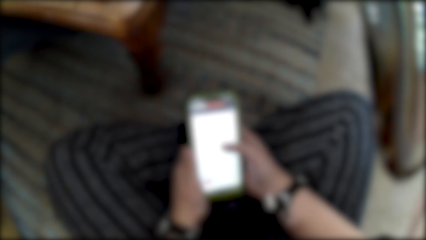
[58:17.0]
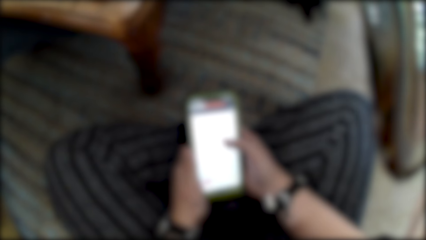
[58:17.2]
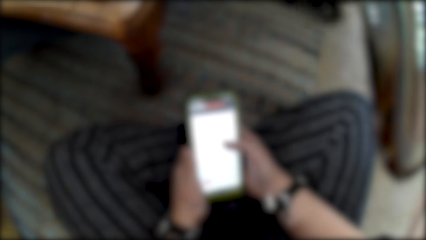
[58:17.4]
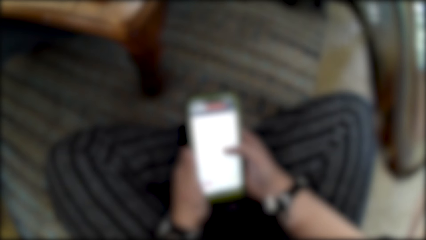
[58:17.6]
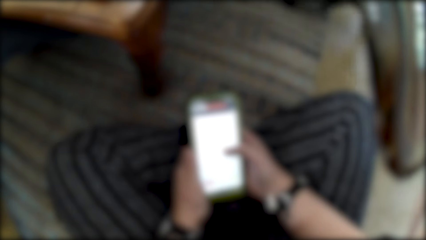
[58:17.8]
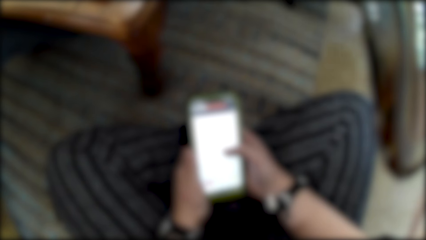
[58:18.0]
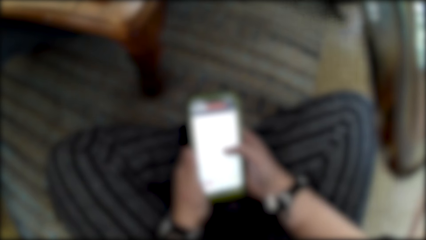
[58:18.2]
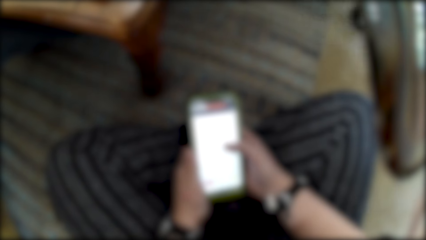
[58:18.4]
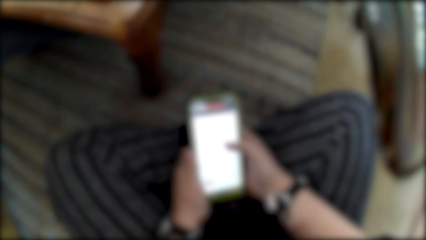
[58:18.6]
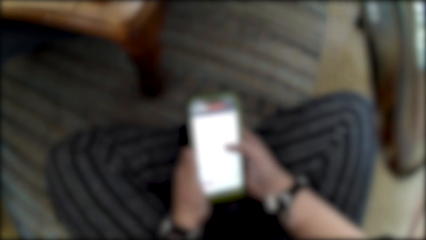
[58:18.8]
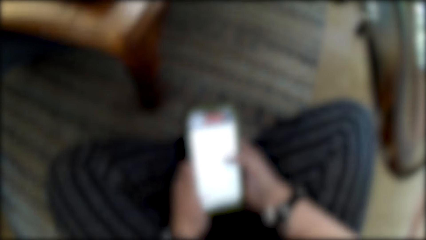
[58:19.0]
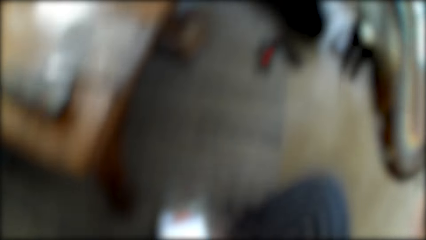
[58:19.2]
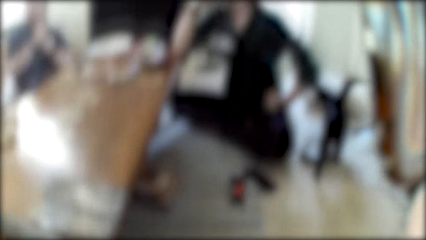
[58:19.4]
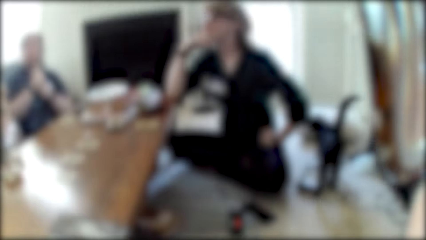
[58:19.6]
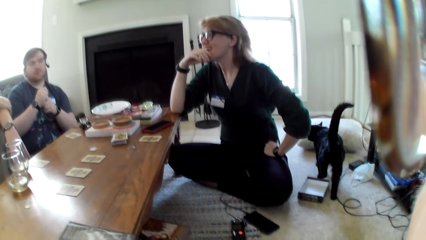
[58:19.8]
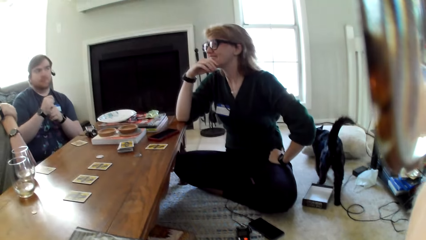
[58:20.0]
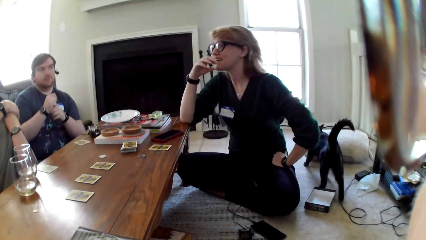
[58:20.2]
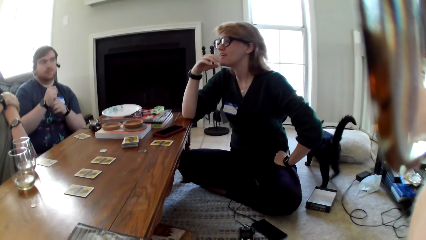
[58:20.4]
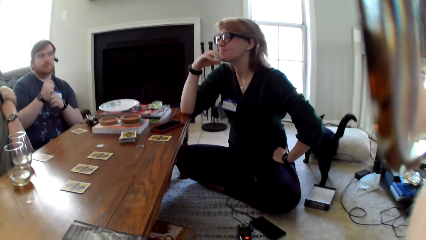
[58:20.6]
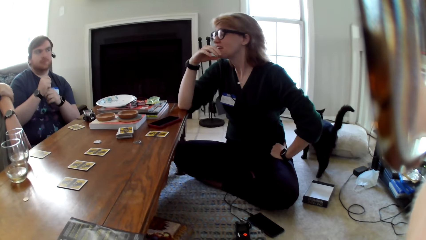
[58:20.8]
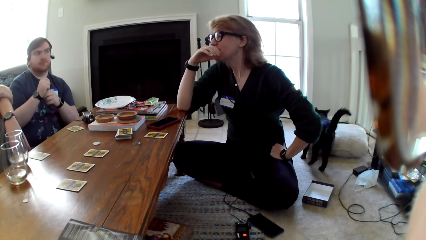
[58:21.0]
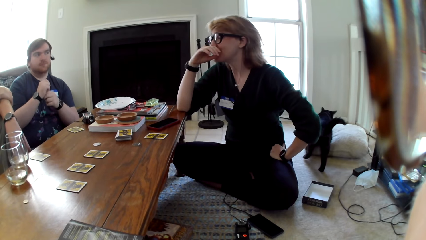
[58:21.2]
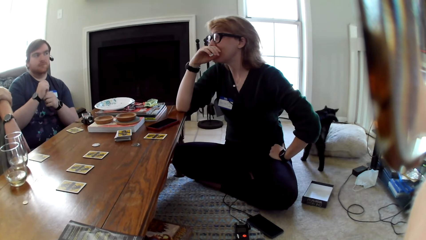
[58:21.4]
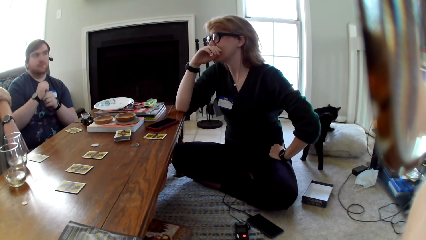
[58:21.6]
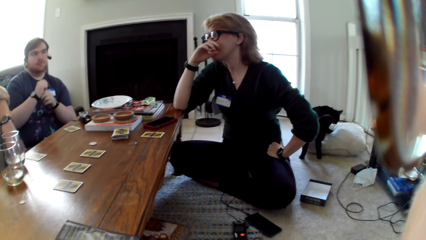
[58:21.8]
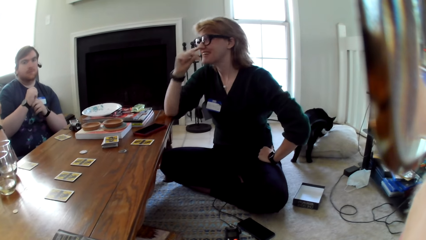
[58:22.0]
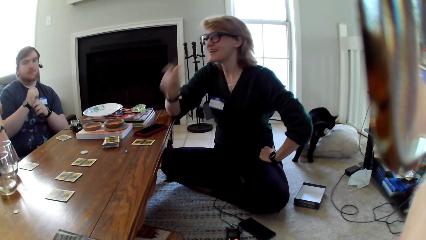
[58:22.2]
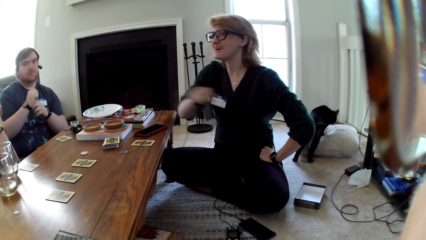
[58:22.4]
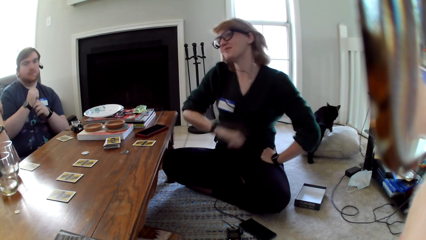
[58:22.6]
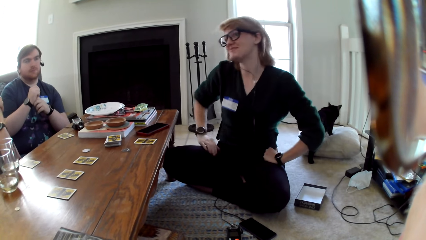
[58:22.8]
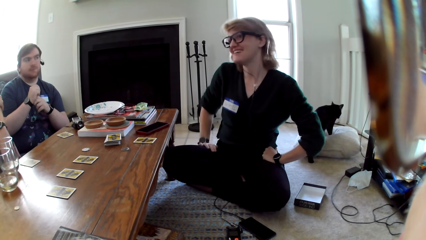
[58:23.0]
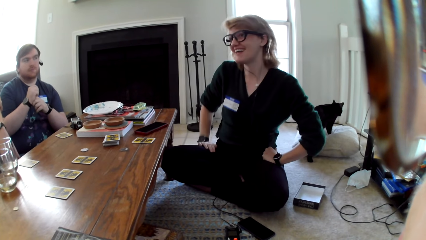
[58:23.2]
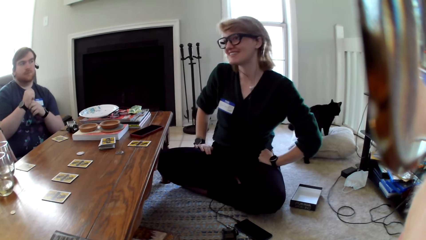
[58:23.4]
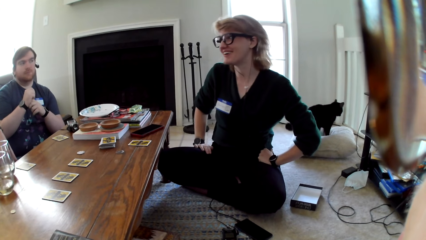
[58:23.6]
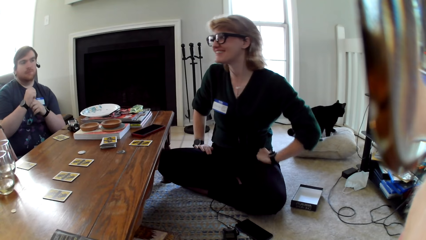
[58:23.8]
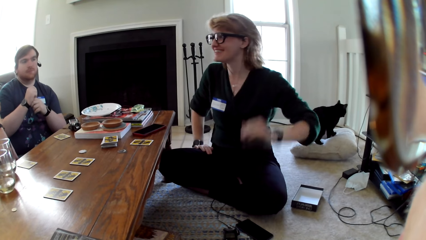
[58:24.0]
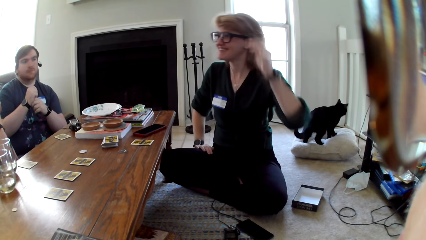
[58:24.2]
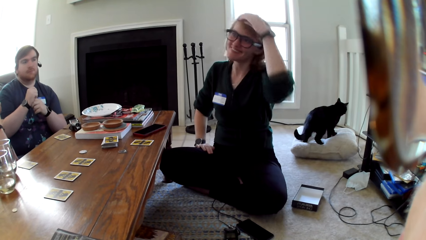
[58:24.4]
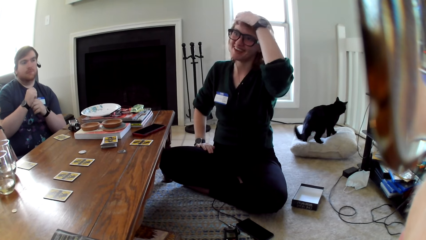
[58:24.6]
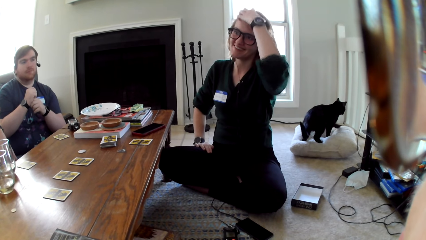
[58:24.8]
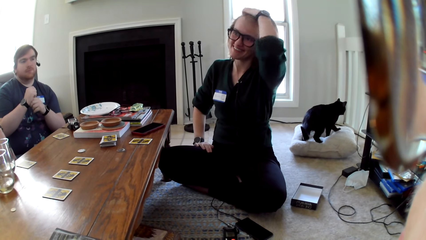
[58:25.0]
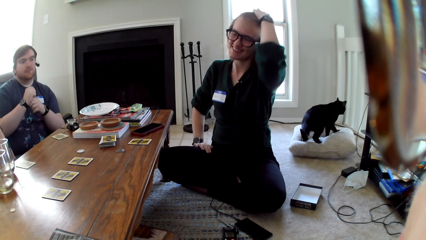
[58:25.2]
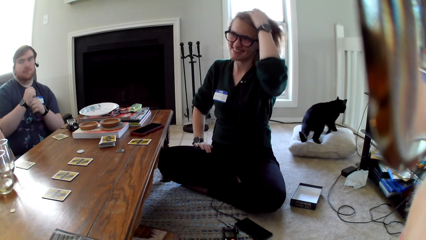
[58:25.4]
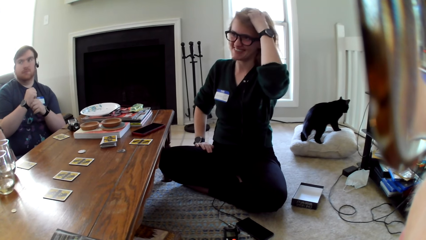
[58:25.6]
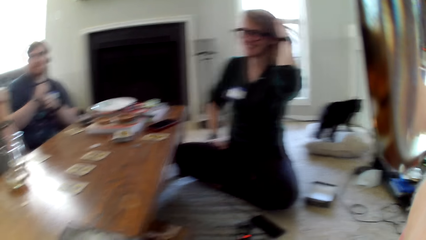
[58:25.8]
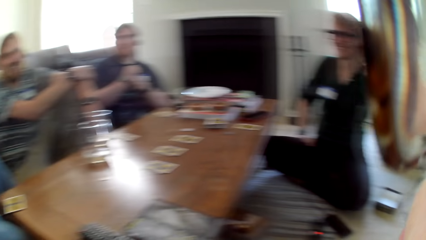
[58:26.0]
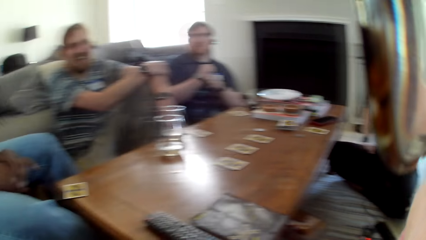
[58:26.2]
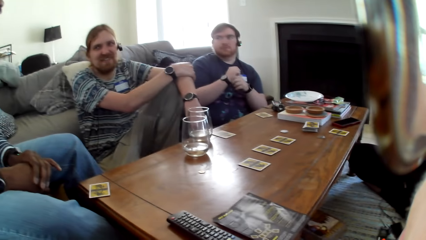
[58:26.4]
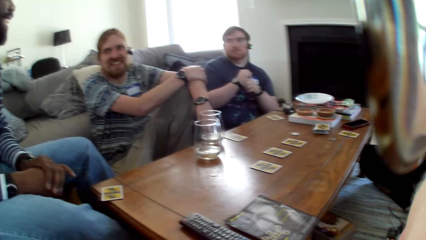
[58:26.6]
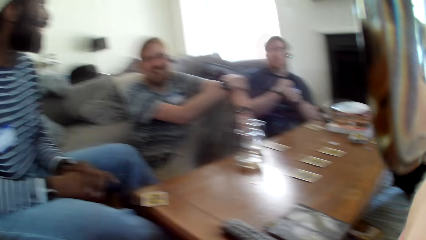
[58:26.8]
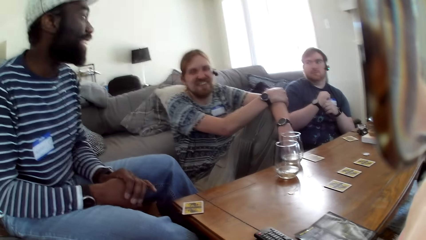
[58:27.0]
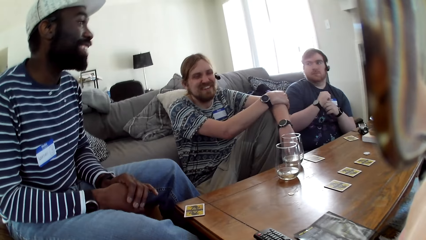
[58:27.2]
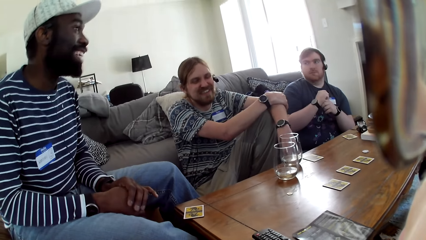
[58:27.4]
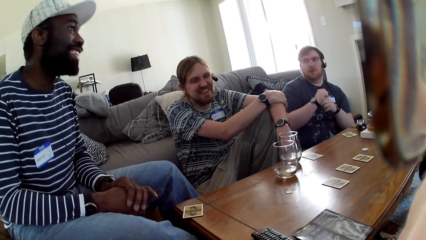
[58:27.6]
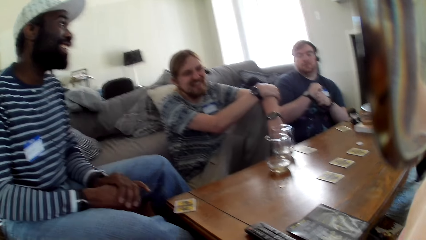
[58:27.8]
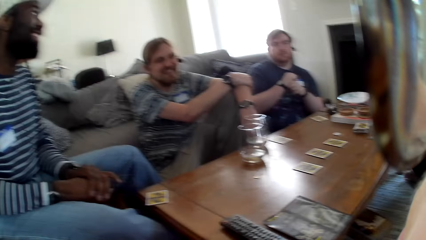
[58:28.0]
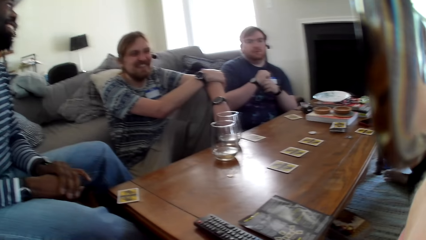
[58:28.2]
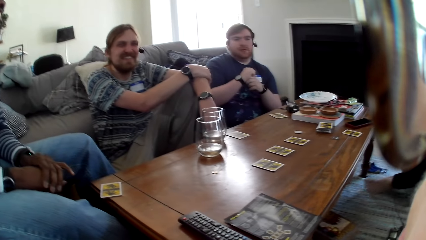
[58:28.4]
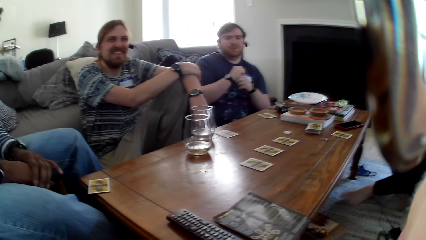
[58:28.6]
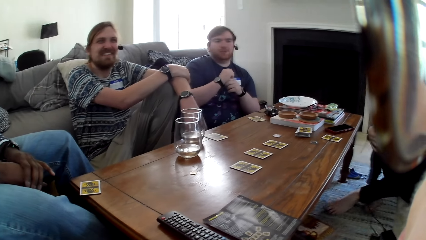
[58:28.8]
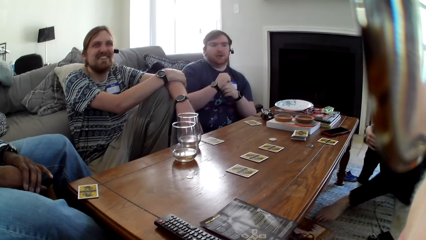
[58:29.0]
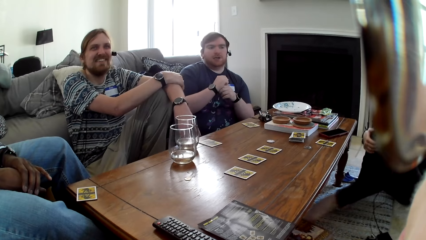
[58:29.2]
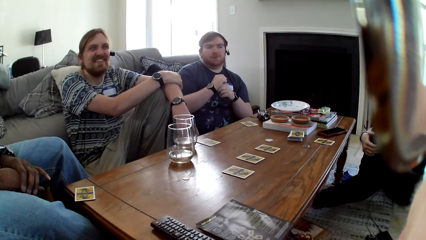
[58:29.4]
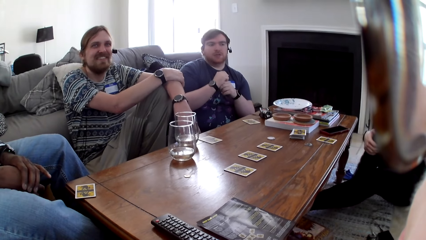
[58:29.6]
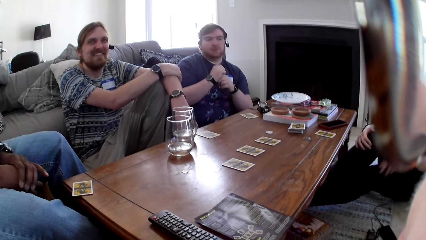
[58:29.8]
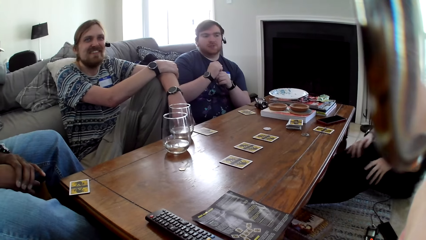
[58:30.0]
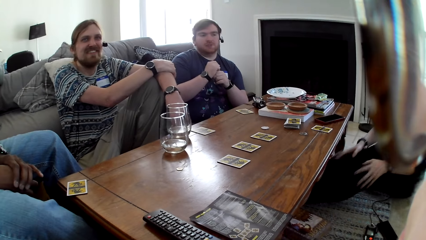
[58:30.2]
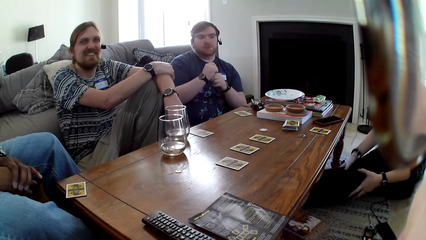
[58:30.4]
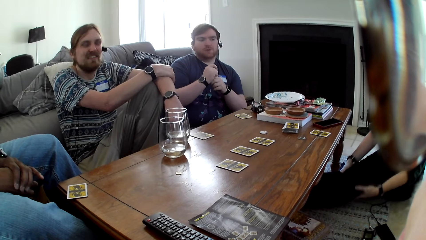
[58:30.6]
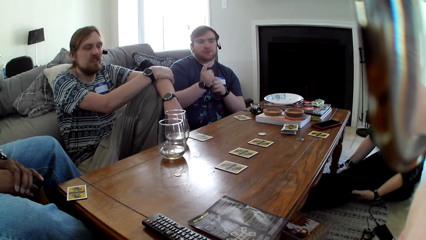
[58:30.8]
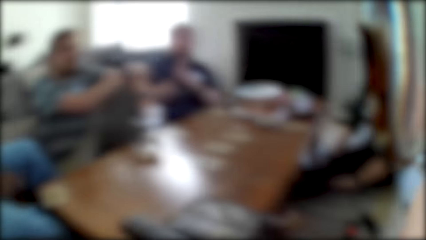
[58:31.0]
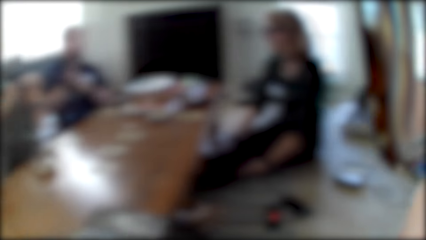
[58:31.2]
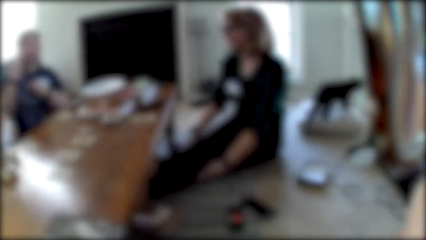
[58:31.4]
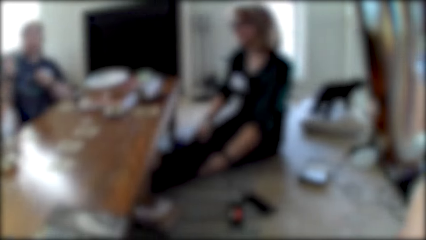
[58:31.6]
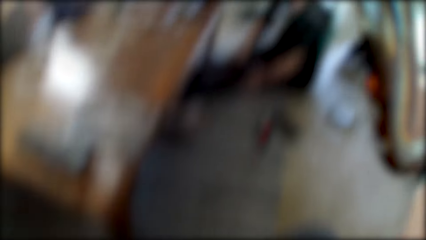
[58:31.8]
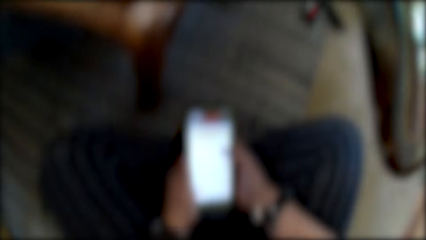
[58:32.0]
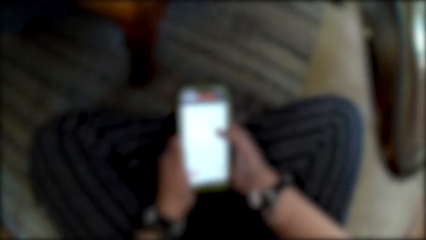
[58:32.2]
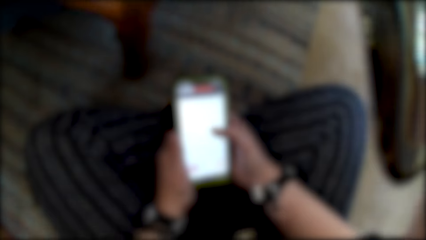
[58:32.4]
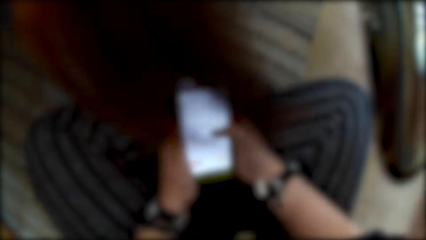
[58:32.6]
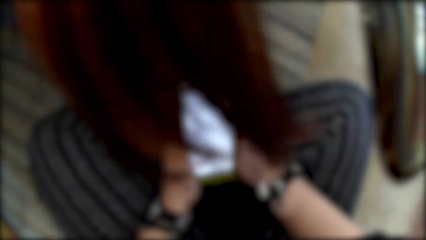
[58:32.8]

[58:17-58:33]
A person aligns her hair.
